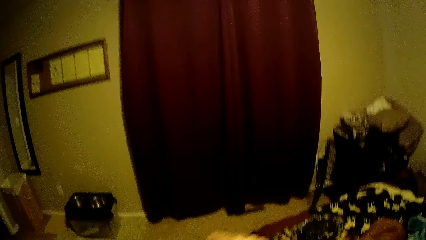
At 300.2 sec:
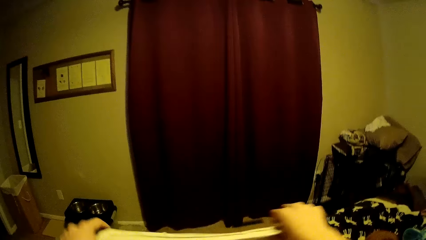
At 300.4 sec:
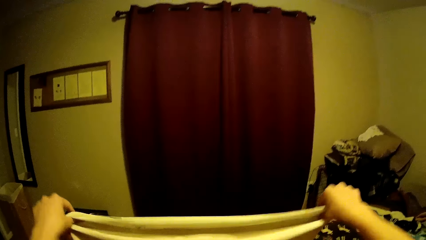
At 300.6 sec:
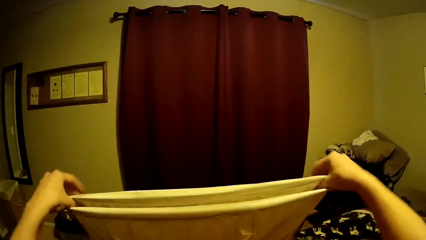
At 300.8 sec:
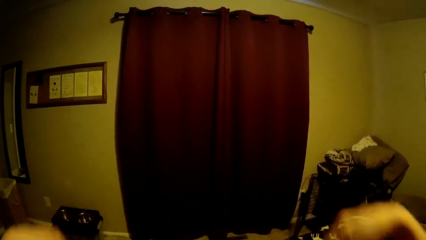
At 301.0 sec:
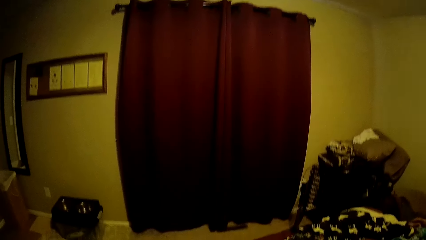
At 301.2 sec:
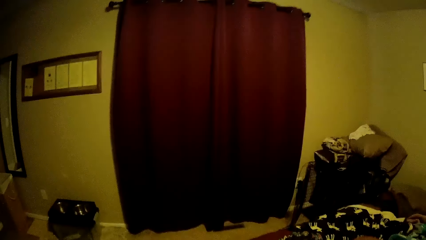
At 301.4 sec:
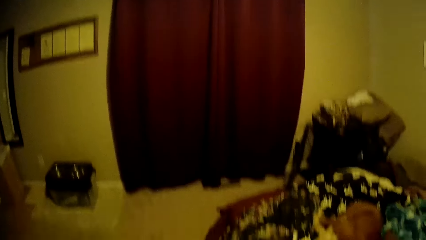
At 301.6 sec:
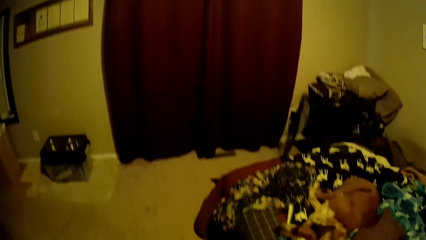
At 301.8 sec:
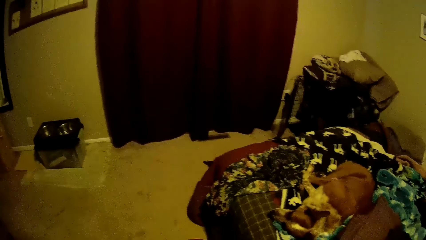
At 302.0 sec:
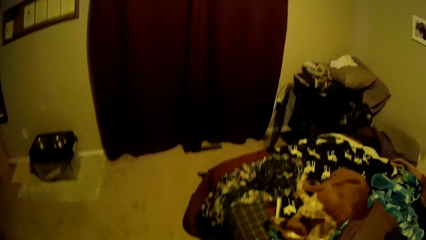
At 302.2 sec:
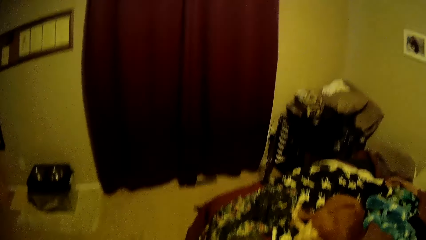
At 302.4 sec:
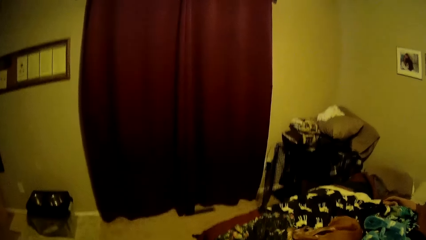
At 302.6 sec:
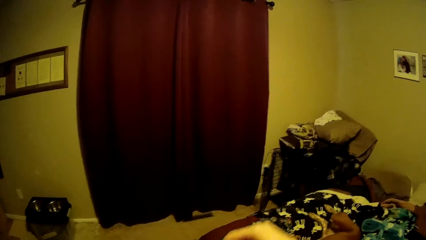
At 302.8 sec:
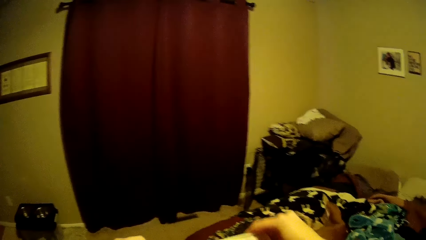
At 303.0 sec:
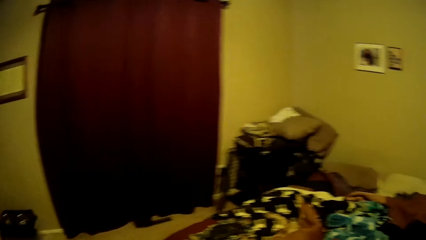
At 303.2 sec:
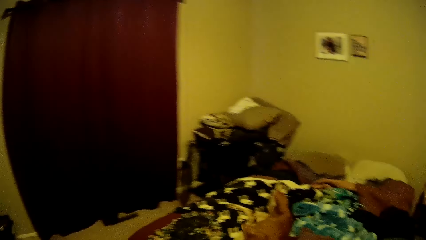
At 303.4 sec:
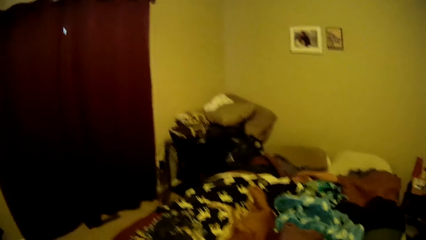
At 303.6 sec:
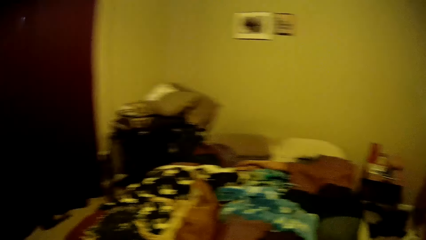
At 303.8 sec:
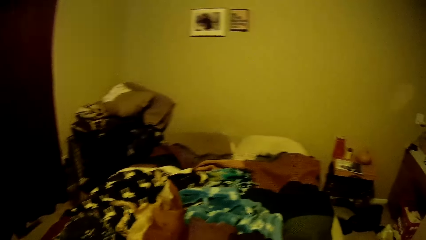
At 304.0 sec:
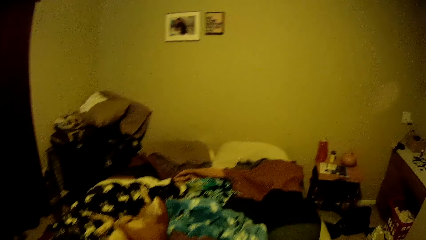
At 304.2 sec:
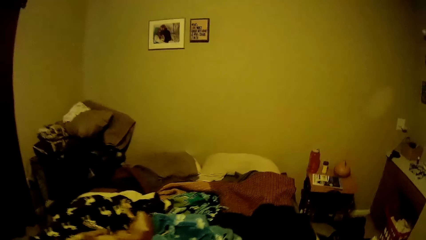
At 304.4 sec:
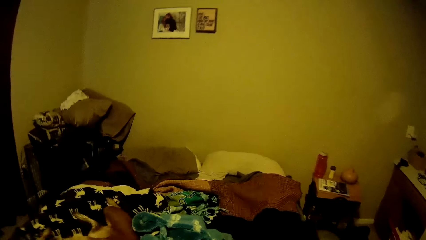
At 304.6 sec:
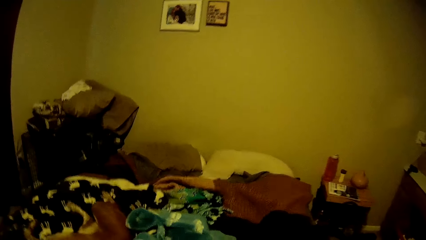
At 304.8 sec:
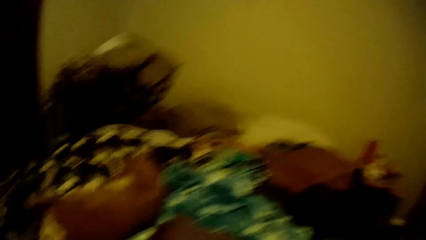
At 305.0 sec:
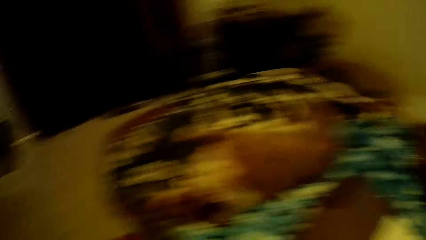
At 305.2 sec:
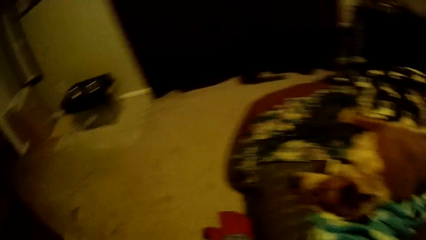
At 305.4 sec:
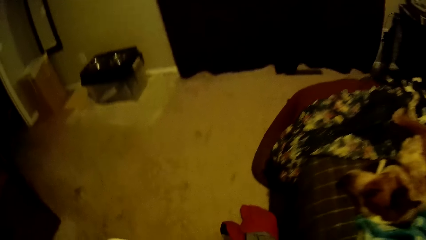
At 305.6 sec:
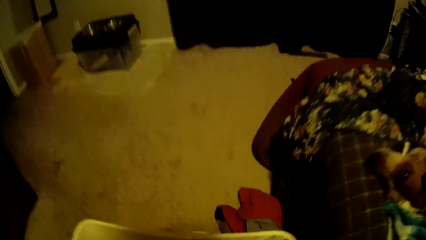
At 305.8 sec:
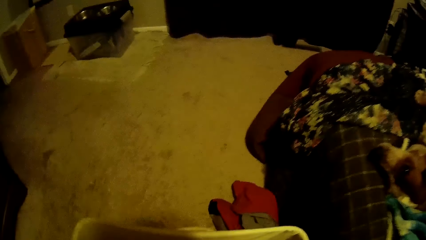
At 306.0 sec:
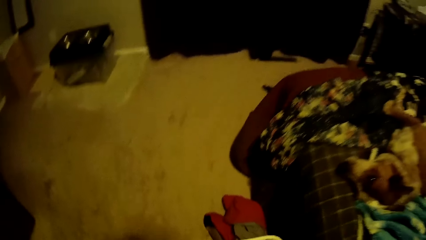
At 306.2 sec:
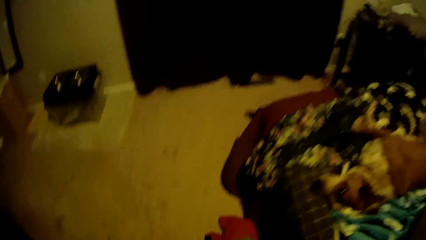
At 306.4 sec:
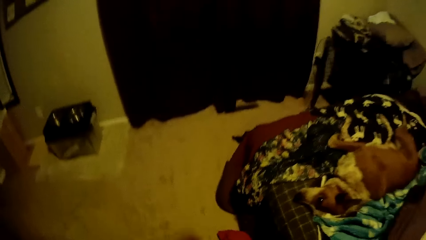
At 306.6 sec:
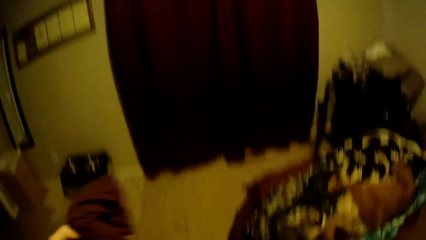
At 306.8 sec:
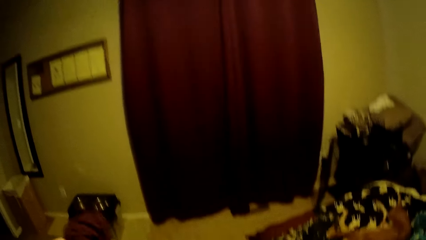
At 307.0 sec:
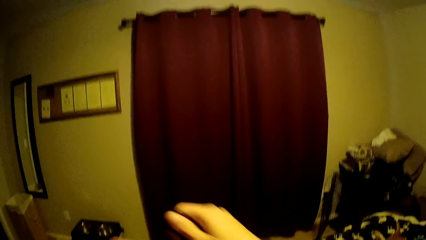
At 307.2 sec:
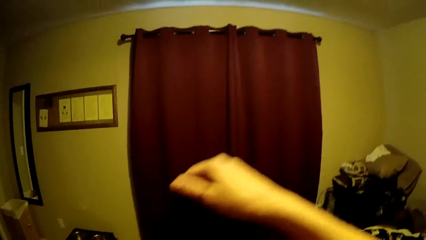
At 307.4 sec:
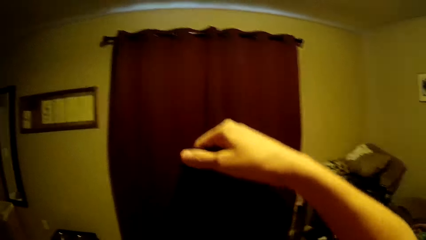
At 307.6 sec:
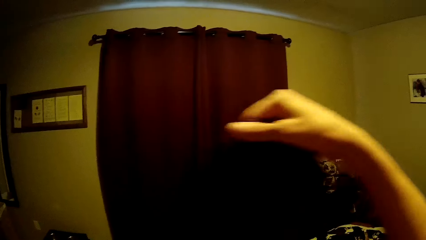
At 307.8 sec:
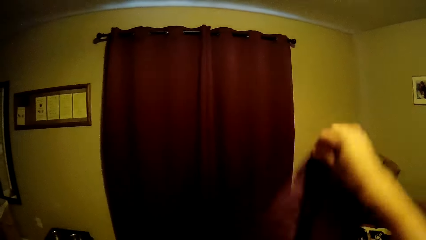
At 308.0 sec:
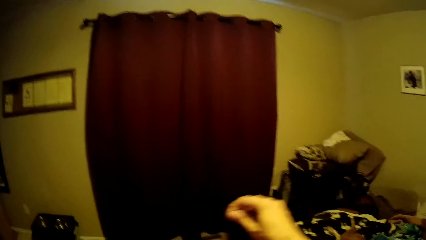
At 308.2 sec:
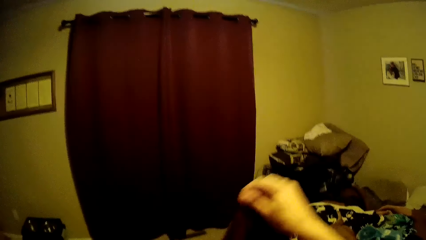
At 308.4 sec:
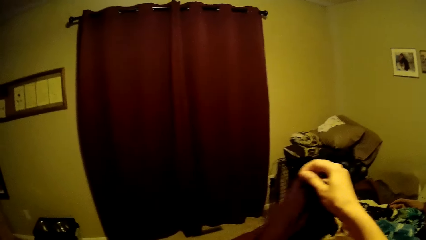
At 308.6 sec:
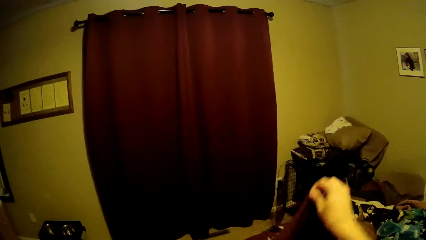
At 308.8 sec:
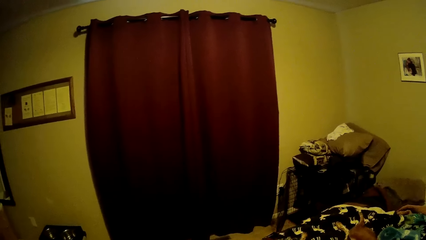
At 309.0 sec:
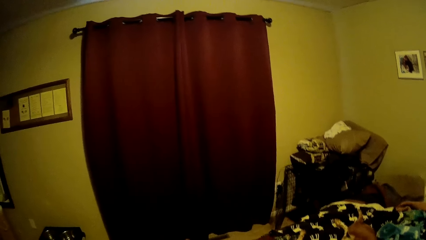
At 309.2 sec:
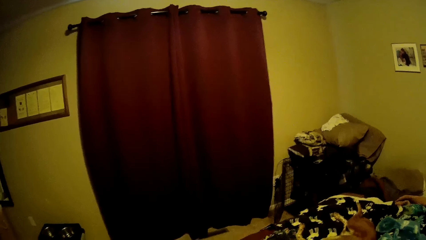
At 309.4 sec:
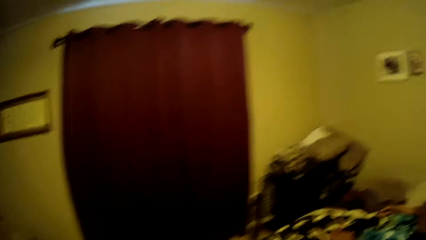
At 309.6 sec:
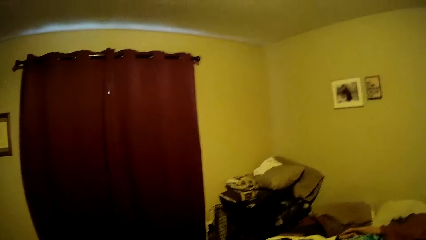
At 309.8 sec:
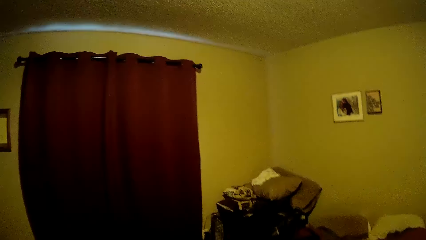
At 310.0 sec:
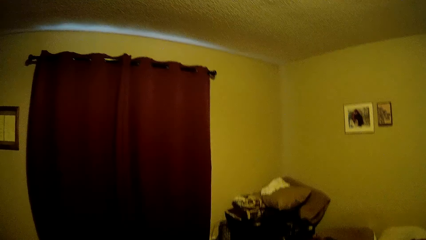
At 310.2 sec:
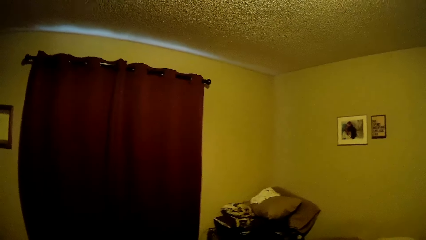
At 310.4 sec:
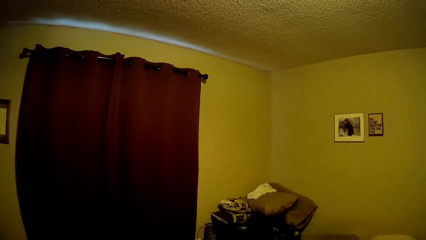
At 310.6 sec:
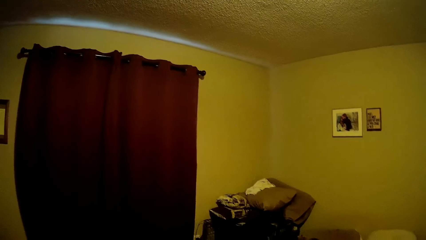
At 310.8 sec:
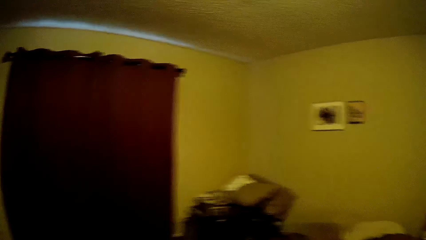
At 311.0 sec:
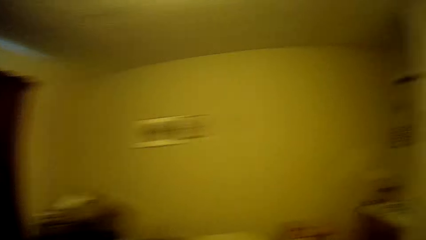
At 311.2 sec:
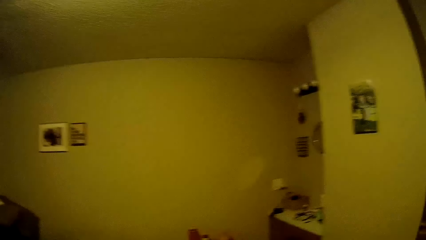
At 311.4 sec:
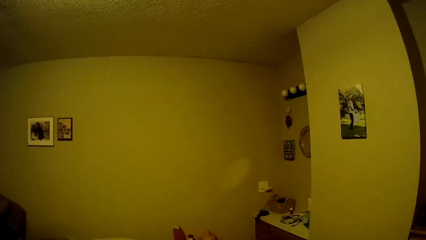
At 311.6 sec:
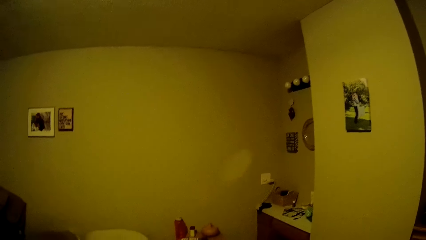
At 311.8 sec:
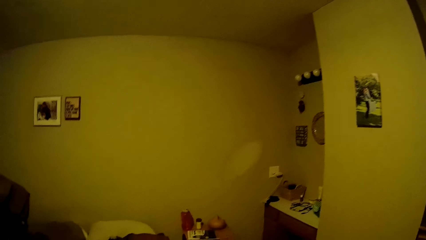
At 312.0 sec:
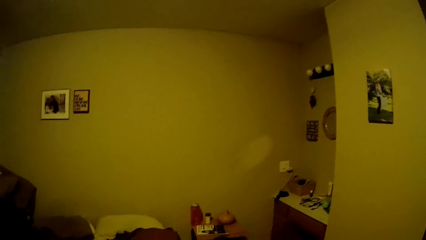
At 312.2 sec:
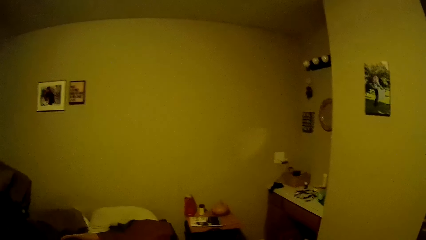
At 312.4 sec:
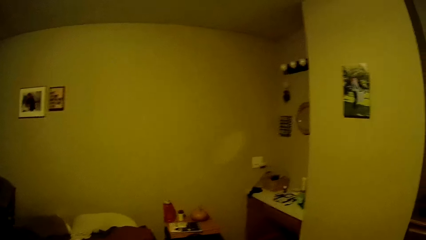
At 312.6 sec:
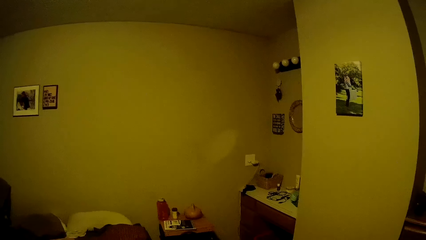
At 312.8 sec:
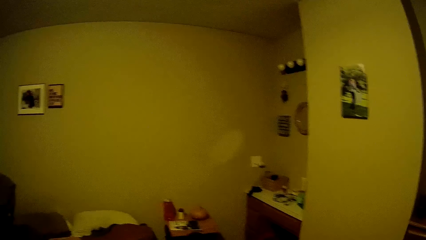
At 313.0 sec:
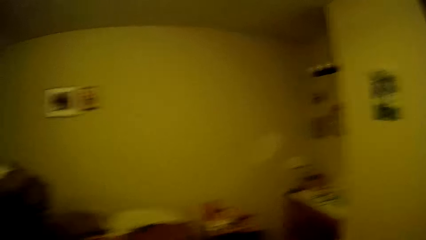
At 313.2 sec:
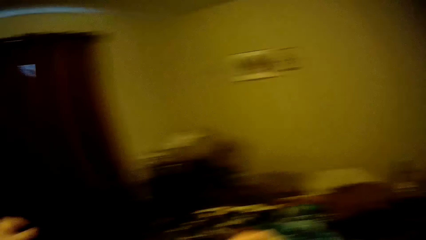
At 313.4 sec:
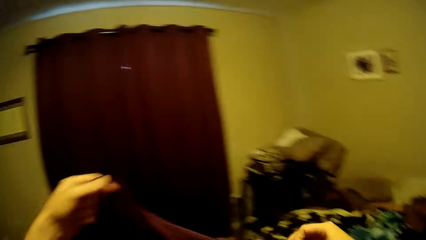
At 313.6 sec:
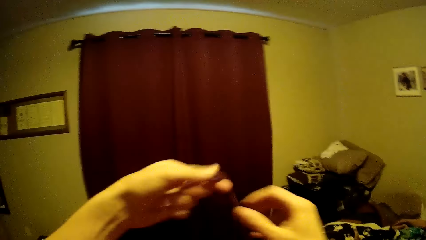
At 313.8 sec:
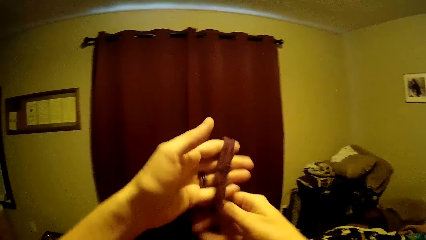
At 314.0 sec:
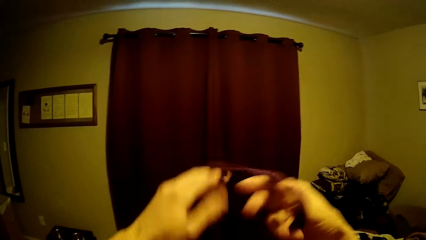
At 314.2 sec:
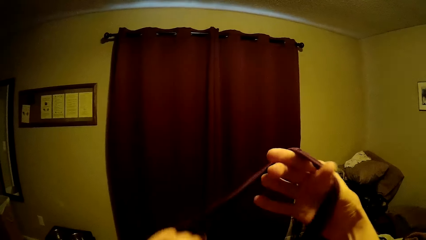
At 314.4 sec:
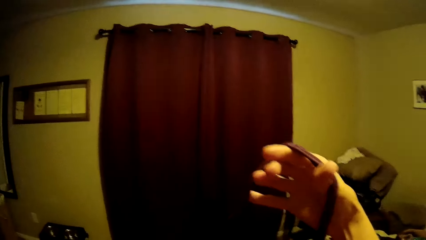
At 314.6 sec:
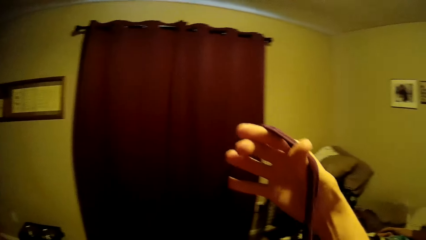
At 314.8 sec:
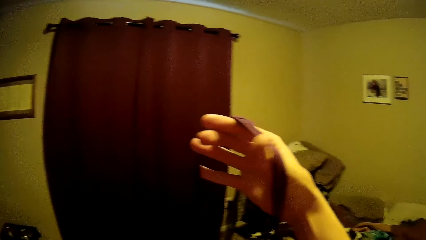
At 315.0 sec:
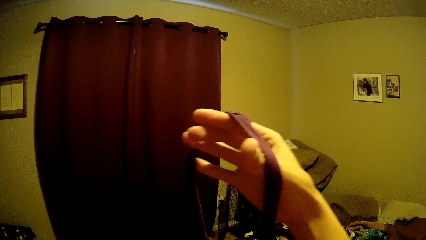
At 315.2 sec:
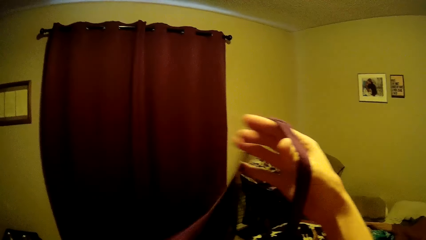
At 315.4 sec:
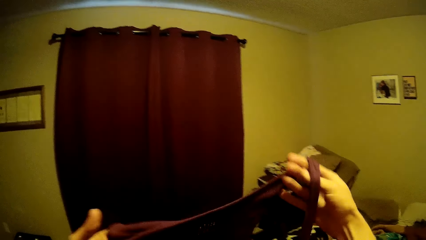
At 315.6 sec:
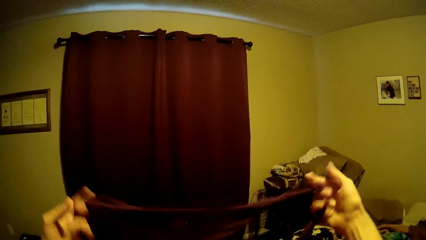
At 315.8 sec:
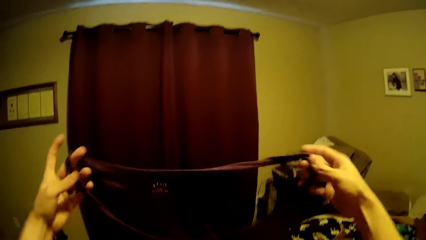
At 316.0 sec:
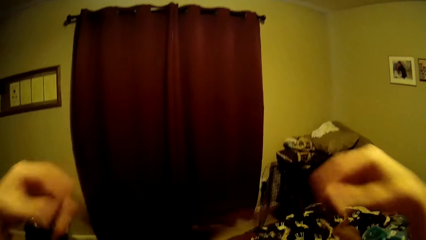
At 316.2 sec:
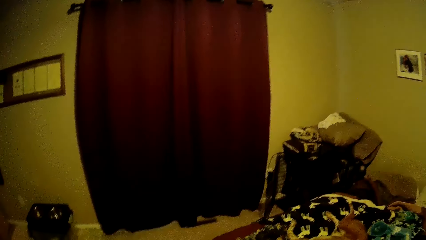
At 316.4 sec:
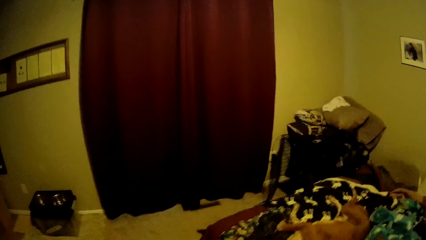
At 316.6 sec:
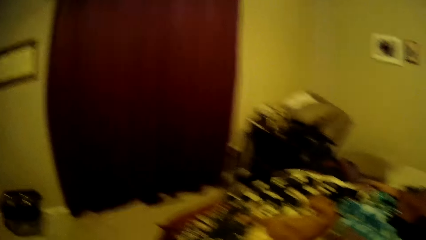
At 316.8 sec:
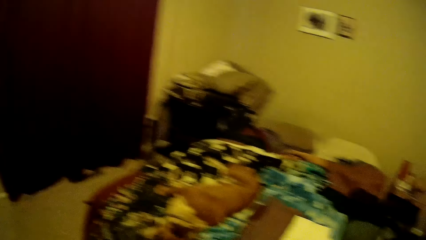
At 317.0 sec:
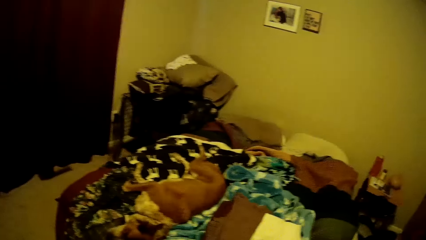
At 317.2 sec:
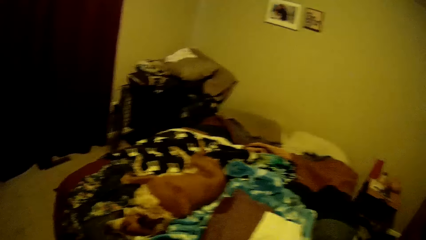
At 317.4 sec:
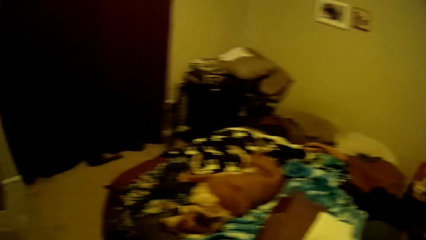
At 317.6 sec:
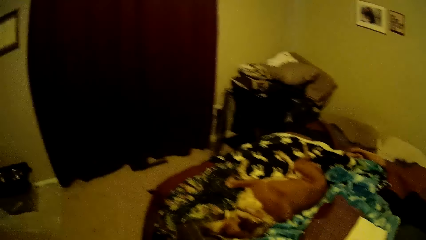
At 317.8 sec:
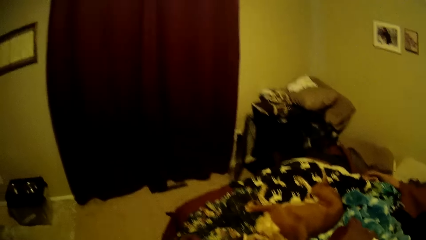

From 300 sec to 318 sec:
The camera wearer stands up. They raise the cream color cloth. They fold the cloth. They place the cloth on the bed. They check the clothes on the bed. They bend down. They lift a wine color cloth from the white container. They stand up. They fold the cloth. They look around the house. They fold the cloth.
